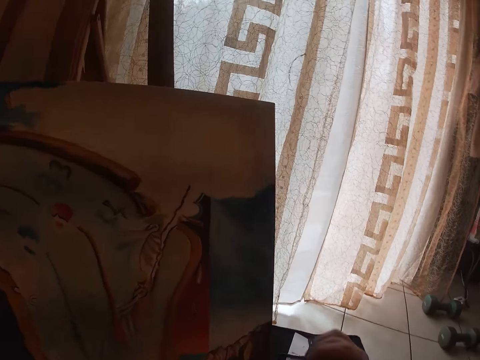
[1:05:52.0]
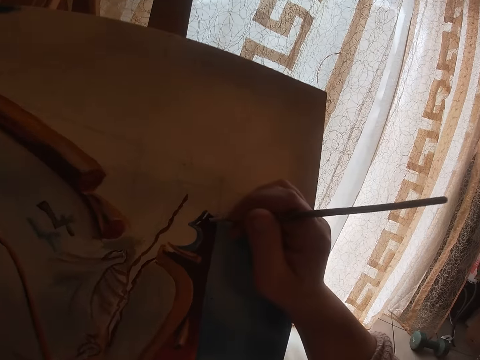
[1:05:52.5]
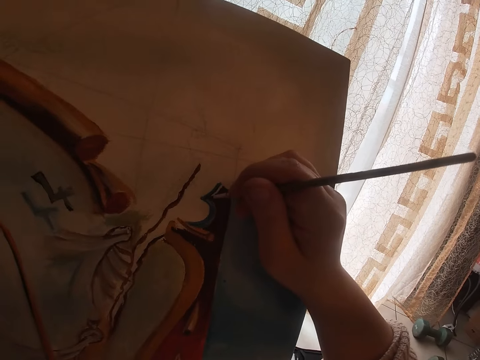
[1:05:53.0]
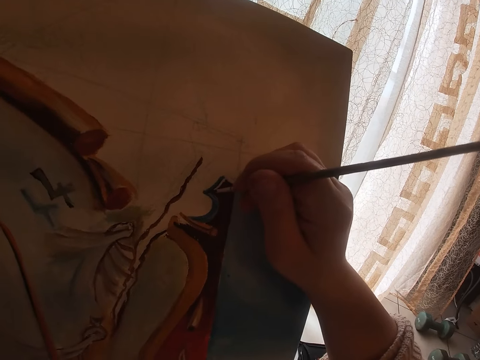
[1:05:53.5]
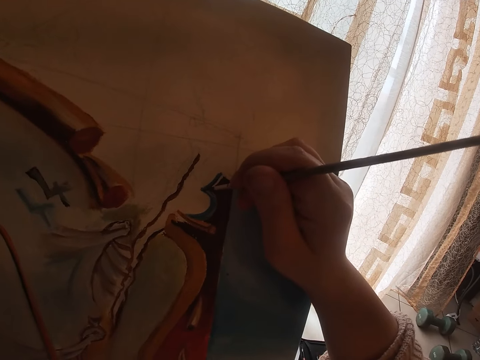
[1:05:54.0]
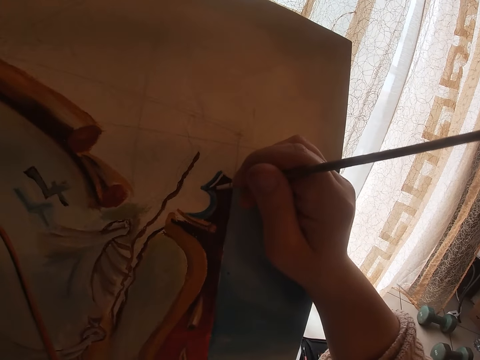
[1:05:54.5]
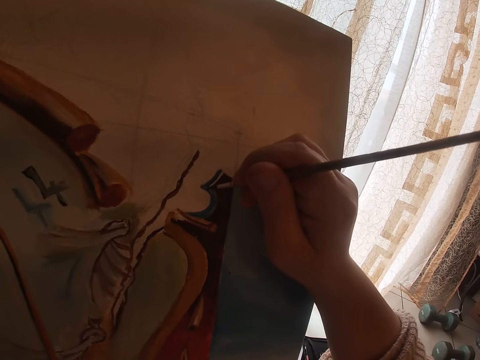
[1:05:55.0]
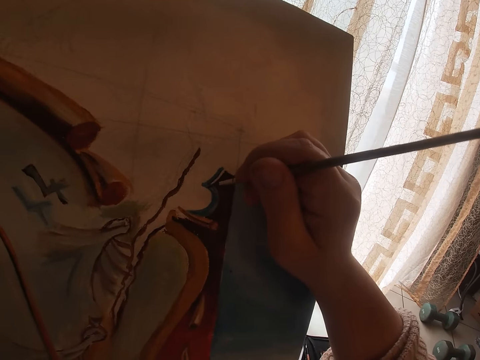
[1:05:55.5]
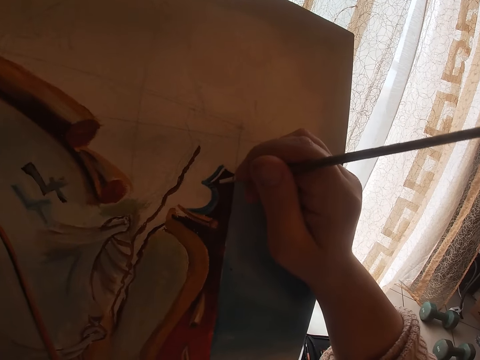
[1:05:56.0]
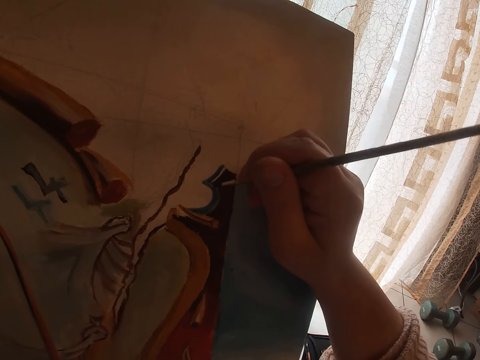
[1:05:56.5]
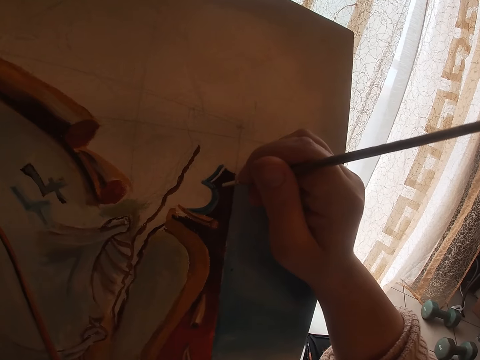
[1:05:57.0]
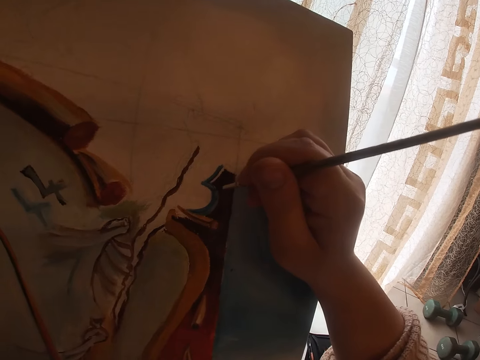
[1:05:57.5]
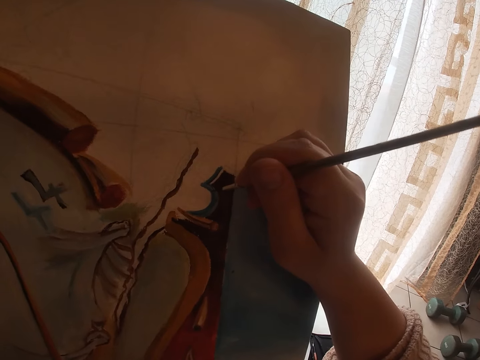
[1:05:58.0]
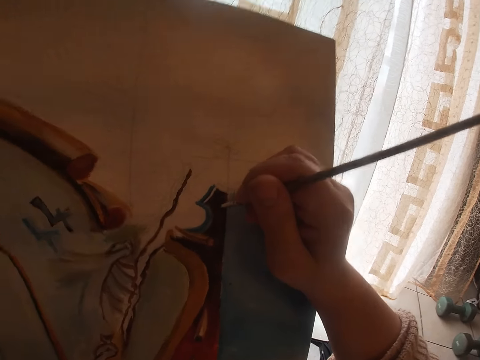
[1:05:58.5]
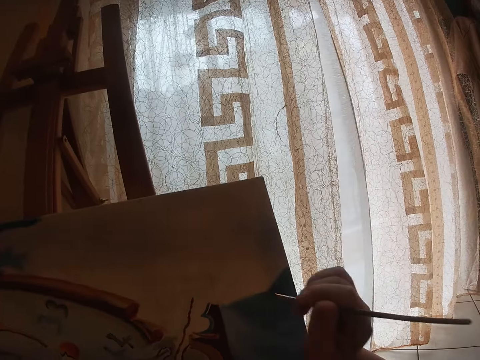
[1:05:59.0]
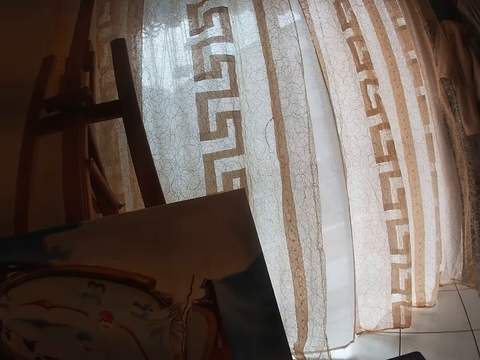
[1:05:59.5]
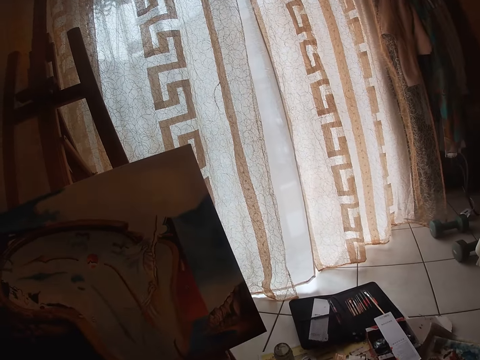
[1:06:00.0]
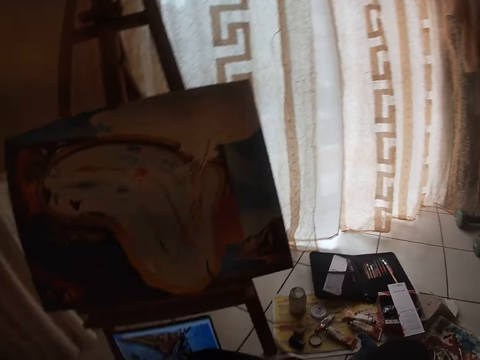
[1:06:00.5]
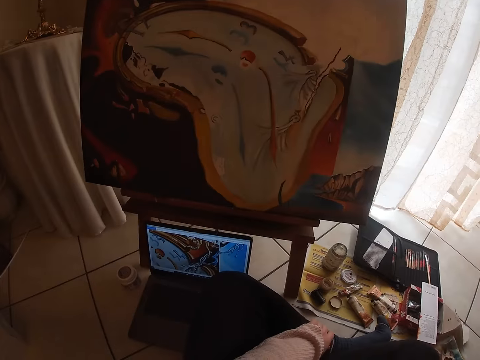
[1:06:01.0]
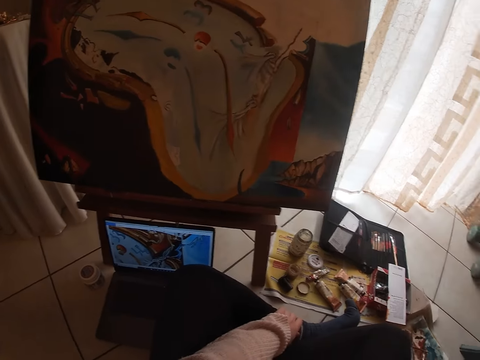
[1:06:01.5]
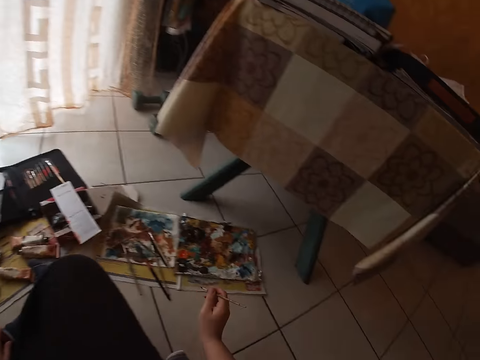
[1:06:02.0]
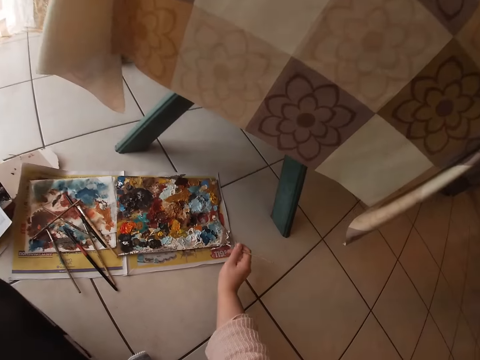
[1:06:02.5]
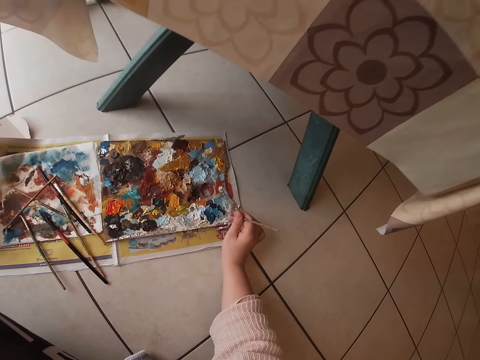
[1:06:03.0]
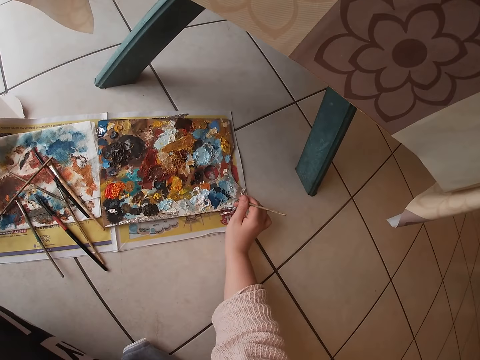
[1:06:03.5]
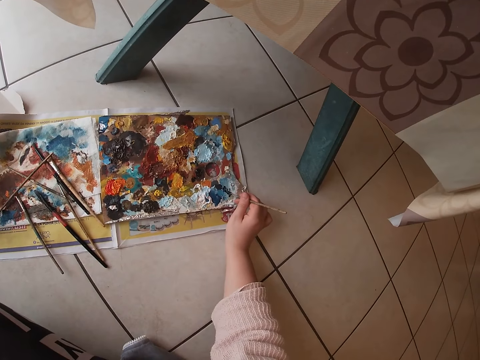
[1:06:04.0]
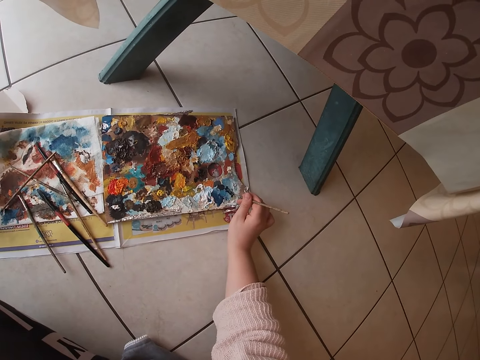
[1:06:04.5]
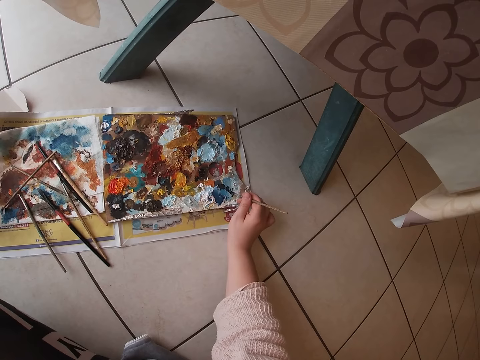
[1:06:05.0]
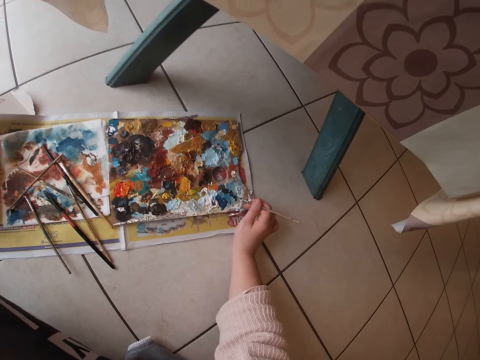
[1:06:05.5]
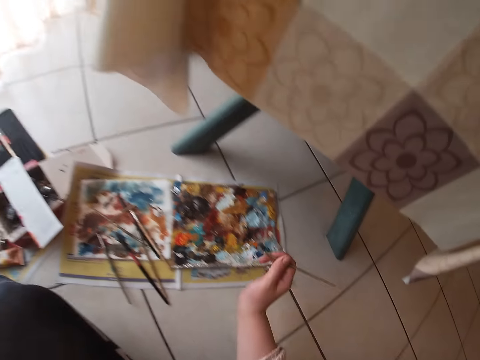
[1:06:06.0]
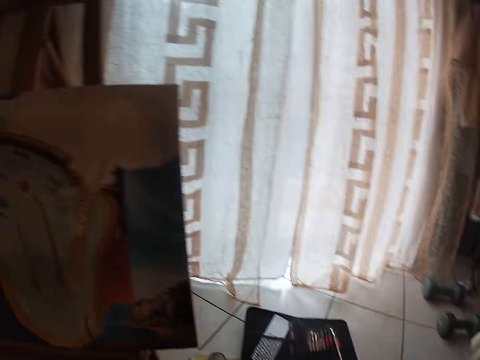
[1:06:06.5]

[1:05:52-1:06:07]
The camera wearer paints the painting on the canvas using the paintbrush in his right hand. He removes his right hand from the painting. He looks at the painting. He looks toward the computer on the floor. He touches the paint on the palette with the brush. He scoops some paint from the paint palette.

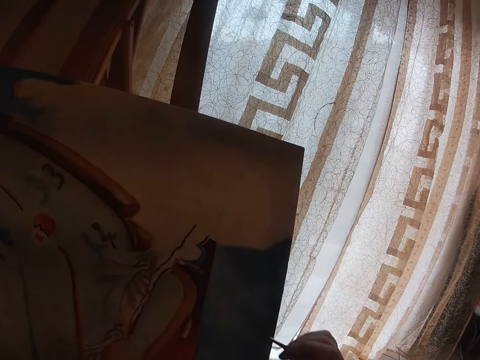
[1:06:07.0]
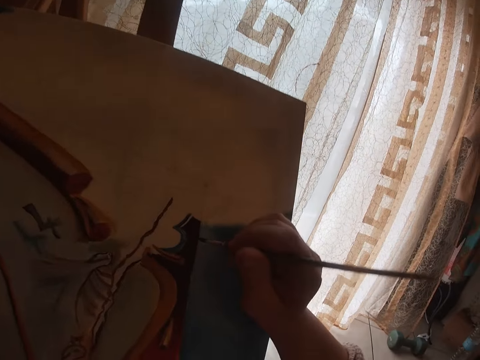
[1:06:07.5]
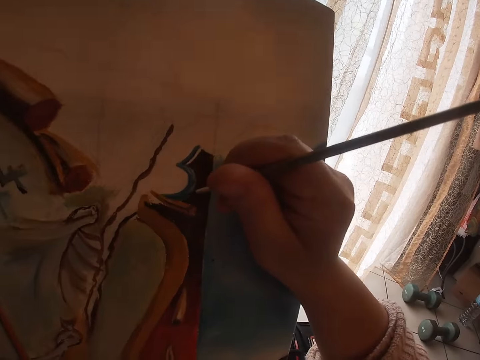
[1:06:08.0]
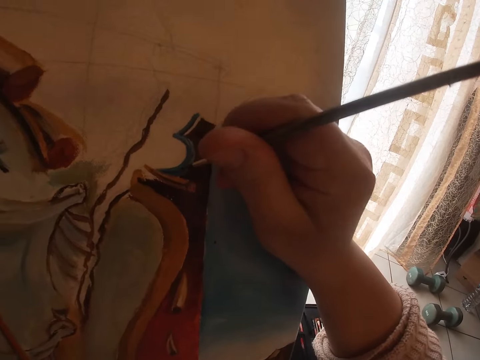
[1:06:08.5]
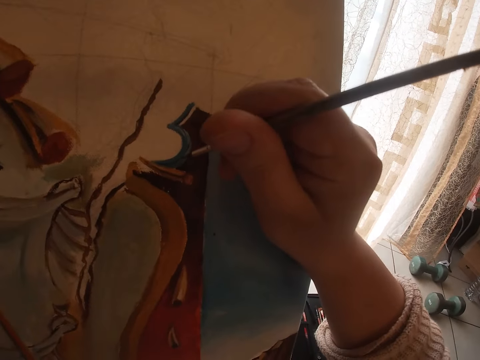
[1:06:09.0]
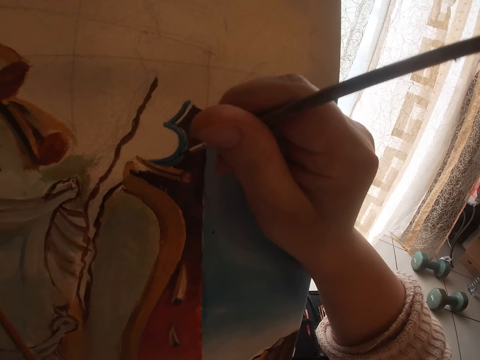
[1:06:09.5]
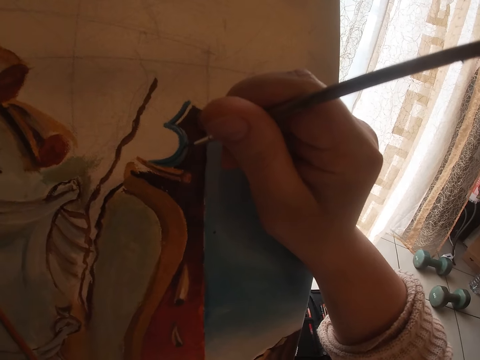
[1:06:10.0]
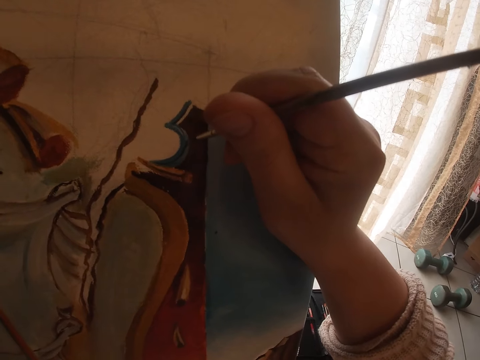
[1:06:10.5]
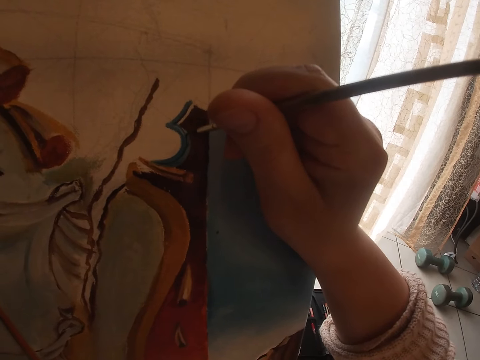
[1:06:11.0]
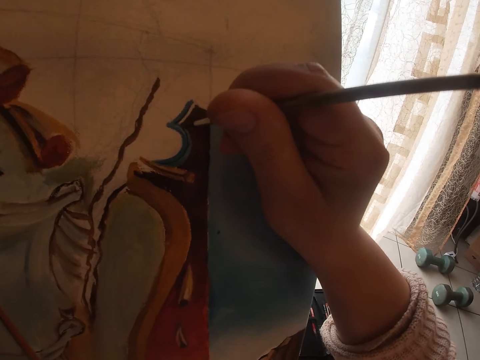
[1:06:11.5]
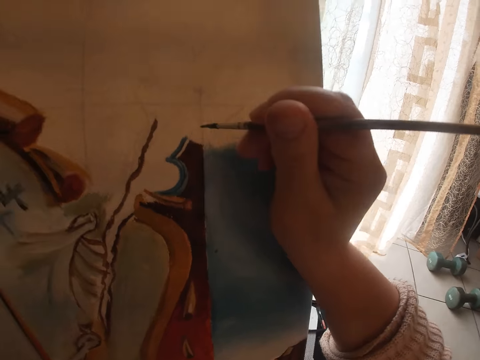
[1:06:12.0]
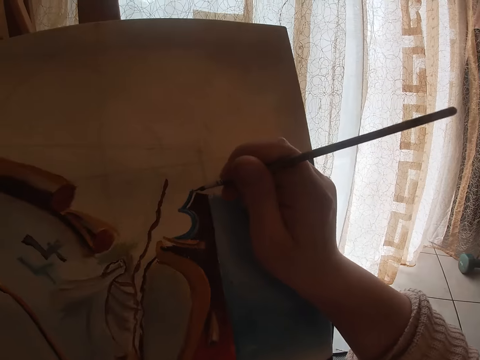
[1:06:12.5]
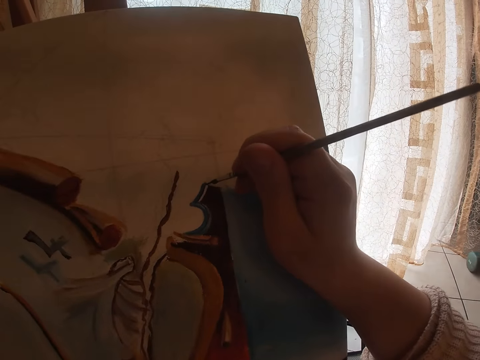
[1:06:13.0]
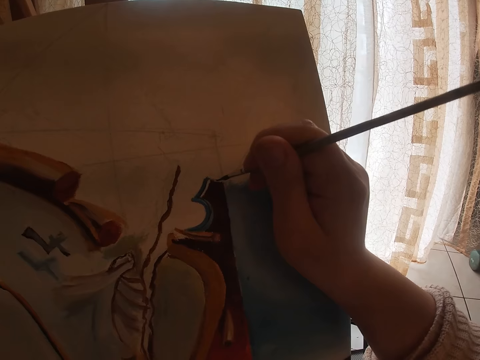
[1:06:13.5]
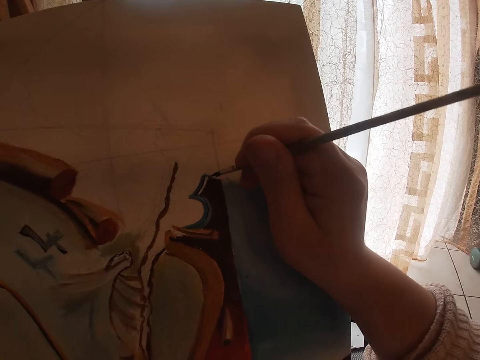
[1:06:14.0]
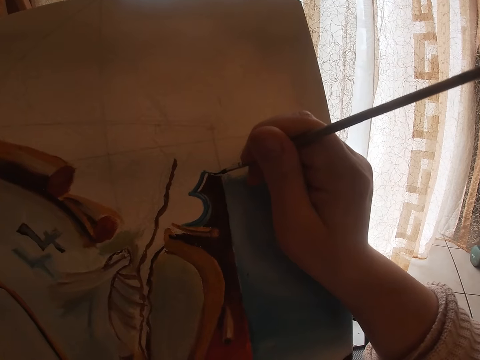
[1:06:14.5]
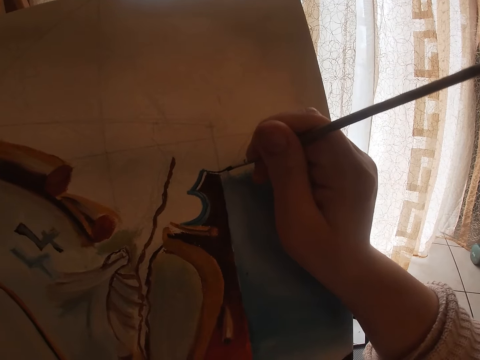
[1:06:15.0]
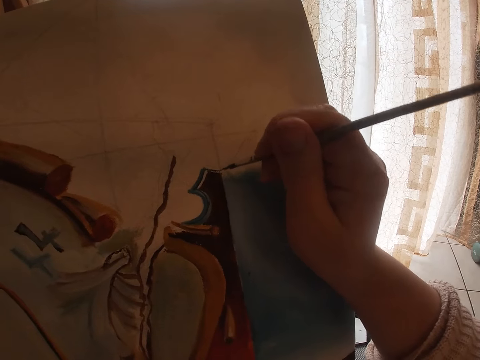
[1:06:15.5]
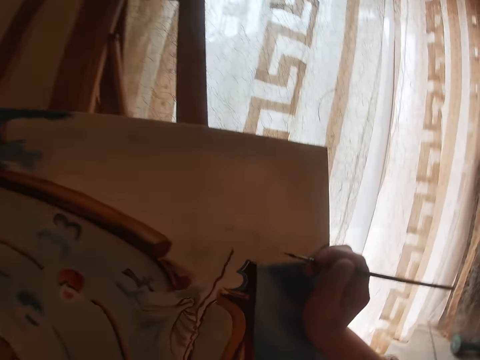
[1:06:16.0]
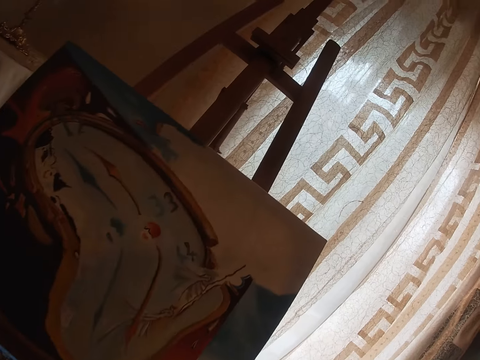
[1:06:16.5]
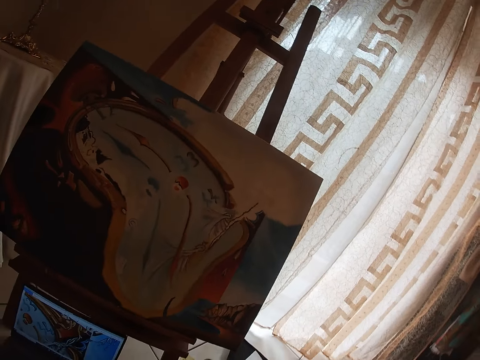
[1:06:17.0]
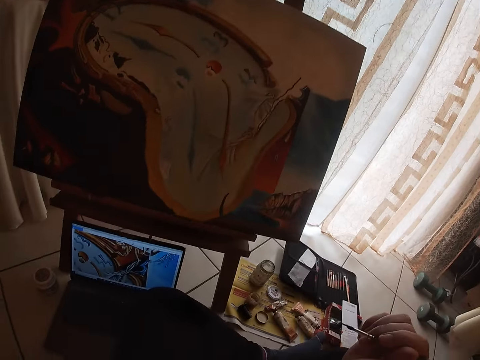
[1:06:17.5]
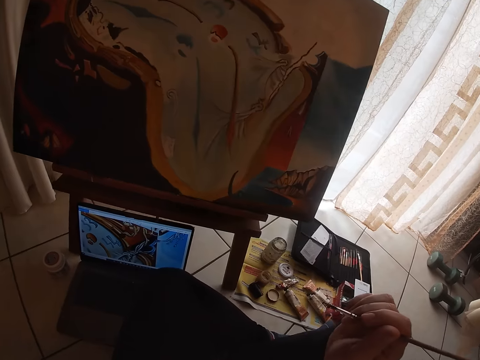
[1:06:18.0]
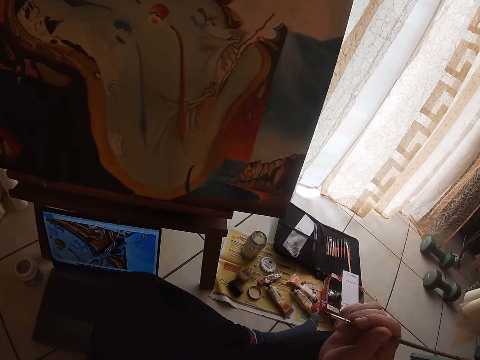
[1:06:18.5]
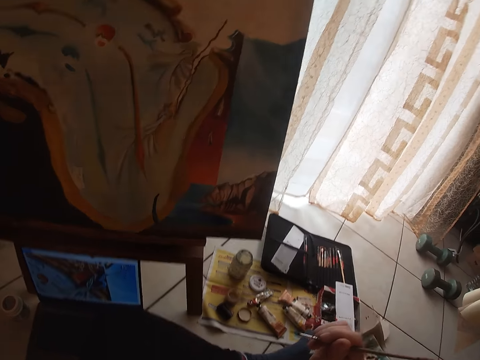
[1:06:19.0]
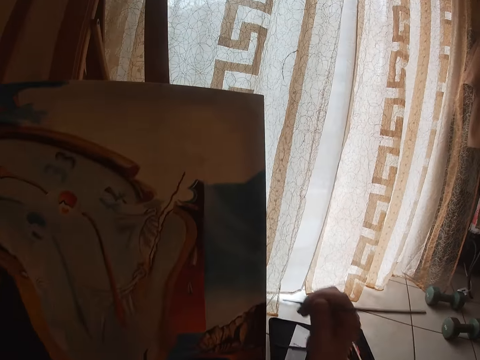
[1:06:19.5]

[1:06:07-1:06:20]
The camera wearer paints the painting on the canvas using the paintbrush in his right hand. He removes his right hand from the painting. He looks at the painting.
